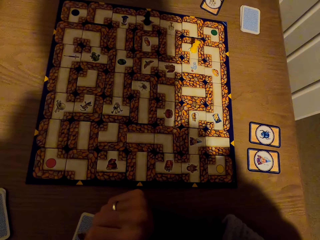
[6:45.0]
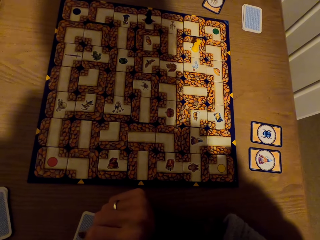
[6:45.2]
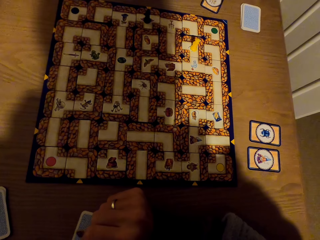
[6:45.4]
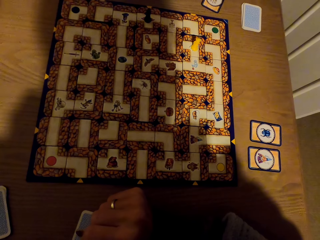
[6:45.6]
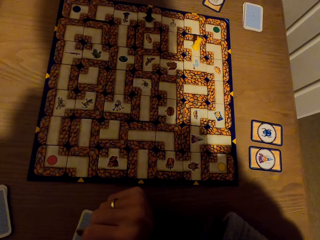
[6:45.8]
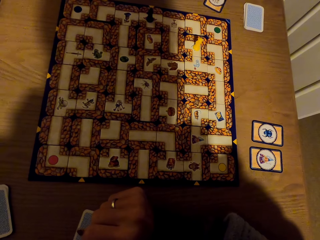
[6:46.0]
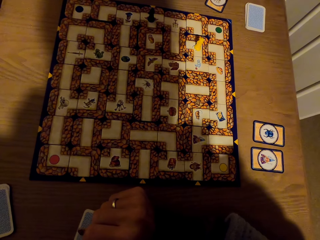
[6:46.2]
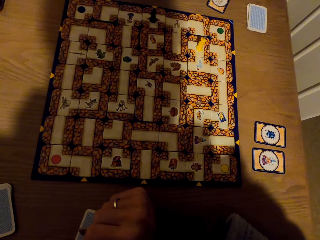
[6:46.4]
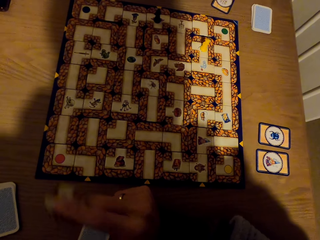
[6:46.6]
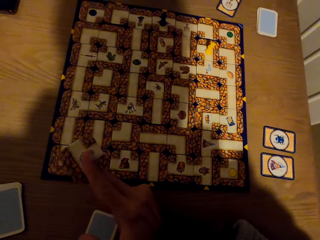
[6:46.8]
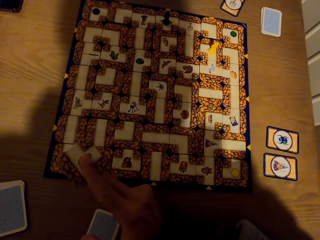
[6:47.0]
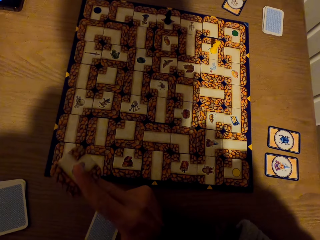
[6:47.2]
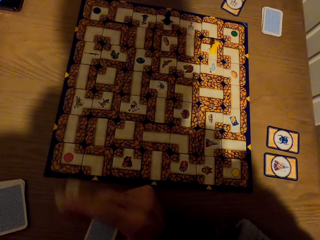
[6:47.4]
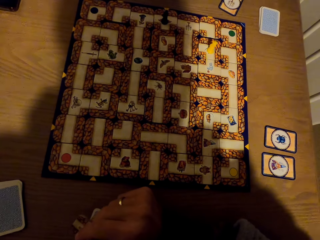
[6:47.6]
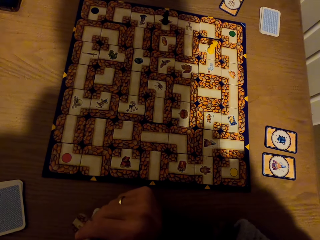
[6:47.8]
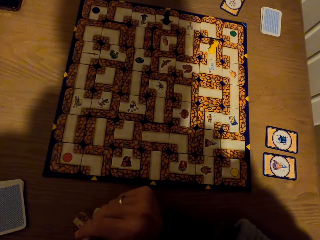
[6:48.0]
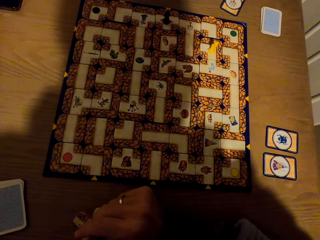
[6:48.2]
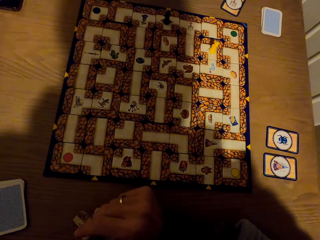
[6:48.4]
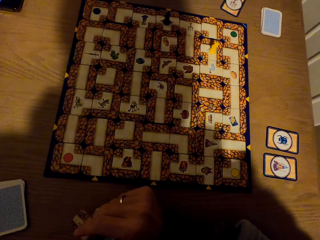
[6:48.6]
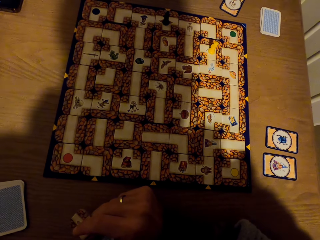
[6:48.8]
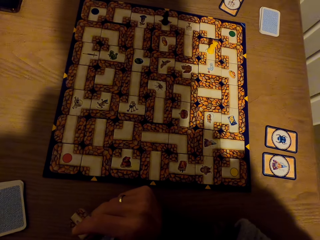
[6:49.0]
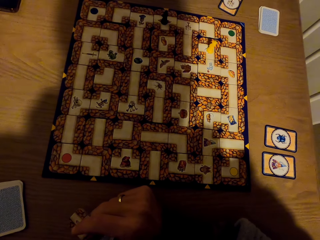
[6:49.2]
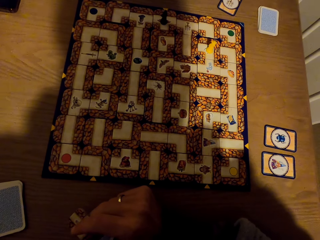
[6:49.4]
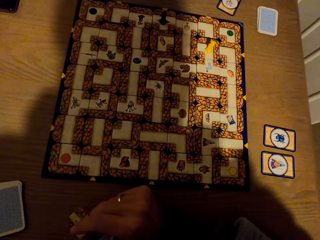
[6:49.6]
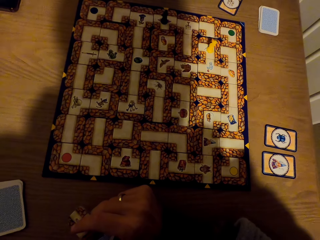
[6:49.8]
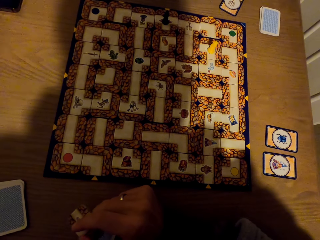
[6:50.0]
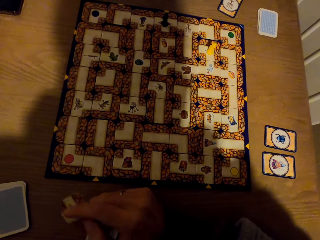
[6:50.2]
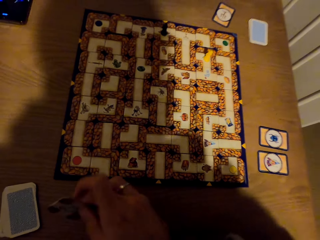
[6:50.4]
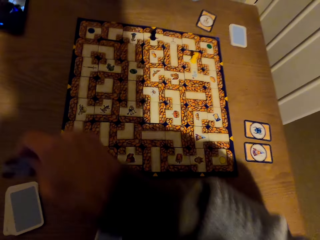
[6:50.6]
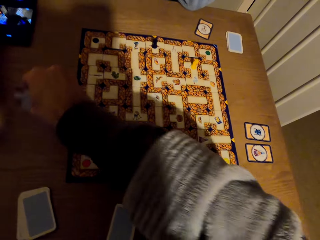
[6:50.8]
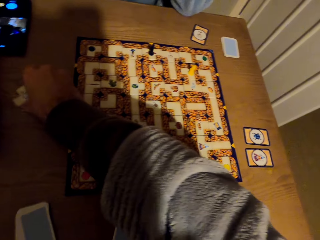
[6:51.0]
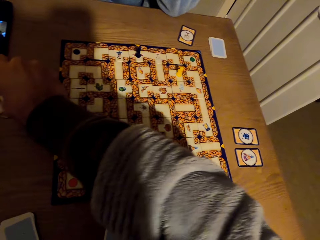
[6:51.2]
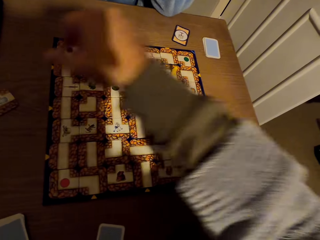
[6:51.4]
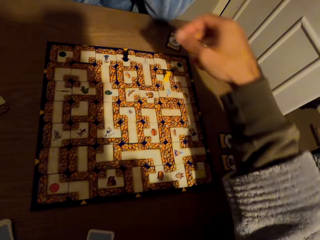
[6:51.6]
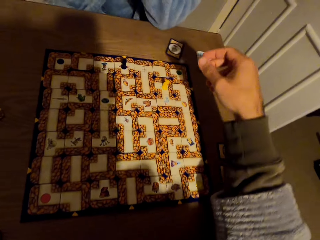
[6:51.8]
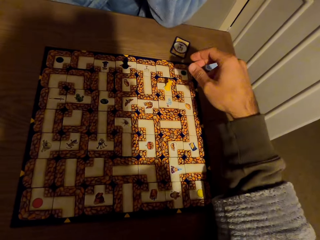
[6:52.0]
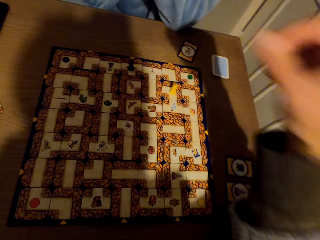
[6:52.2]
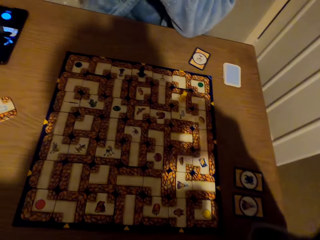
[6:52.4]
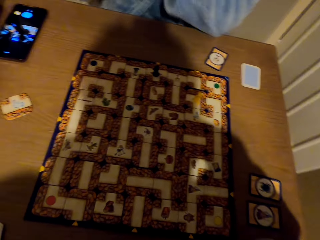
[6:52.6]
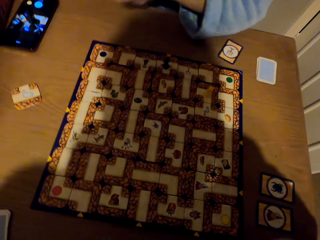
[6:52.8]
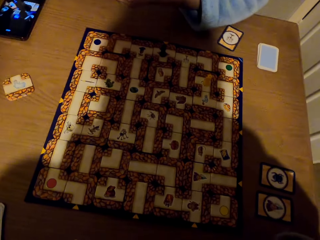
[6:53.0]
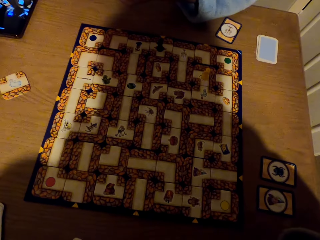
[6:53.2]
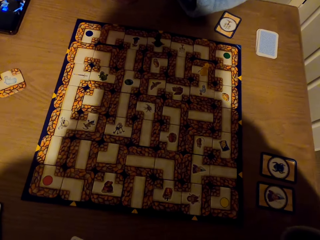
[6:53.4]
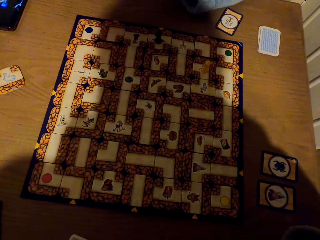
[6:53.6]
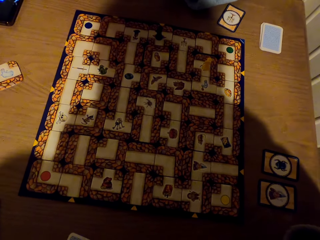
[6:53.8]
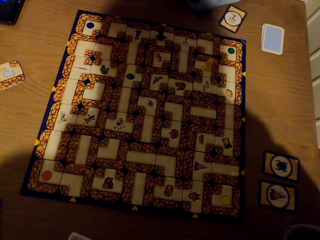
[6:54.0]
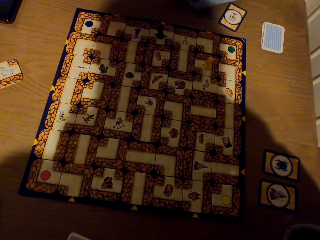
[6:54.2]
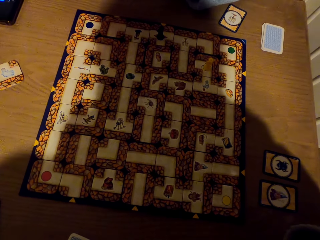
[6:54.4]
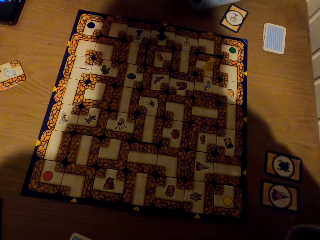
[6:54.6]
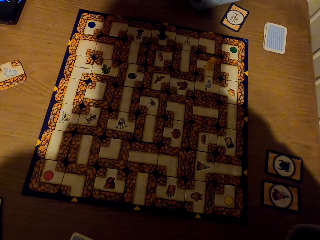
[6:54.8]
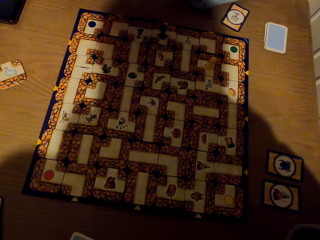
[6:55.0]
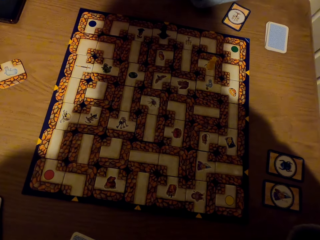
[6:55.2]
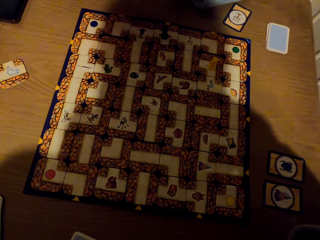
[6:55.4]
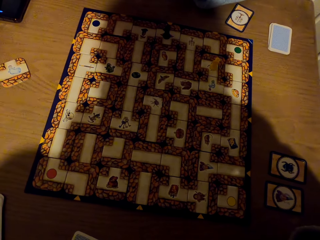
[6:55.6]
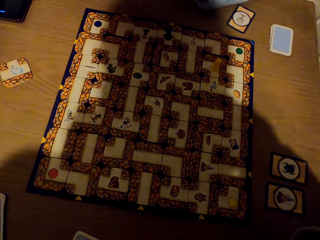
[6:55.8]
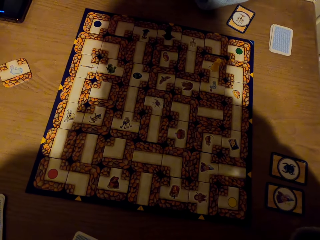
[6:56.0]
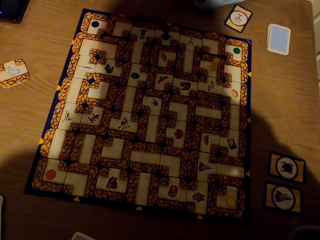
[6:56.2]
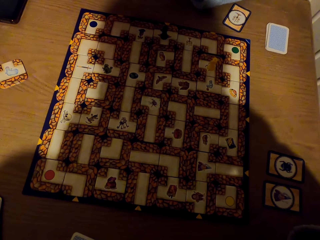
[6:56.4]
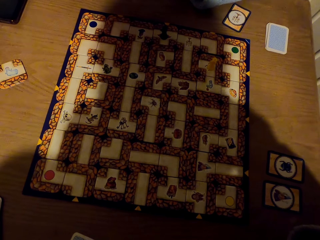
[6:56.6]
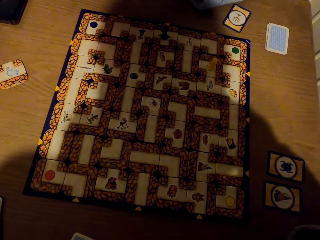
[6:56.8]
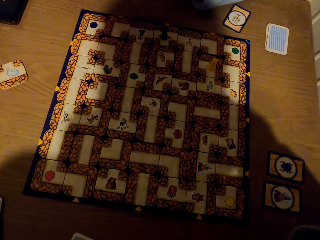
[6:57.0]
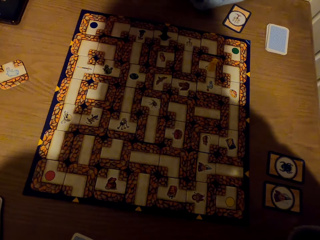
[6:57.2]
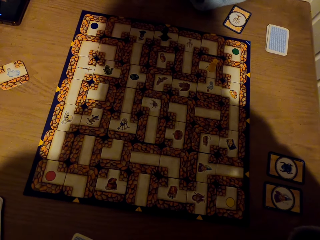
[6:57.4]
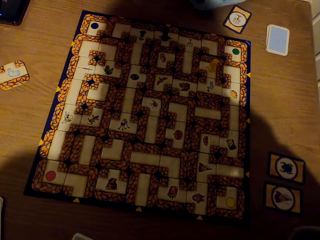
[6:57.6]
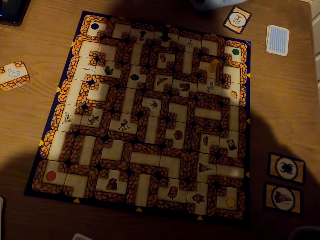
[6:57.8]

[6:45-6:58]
The camera wearer flips the tile. They stare at the labyrinth board game. They drop the tile on the table with the right hand. They stare at the labyrinth board game.

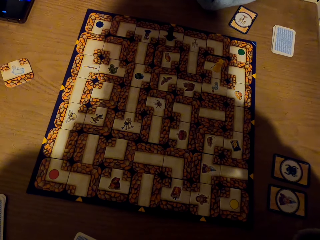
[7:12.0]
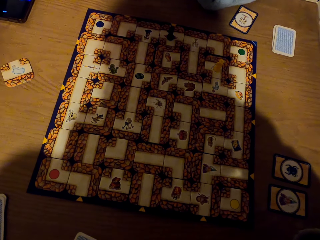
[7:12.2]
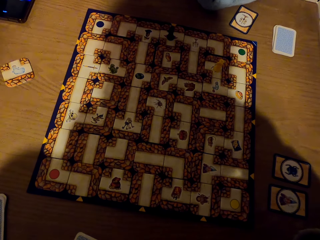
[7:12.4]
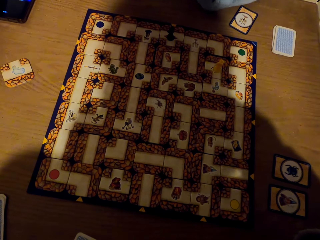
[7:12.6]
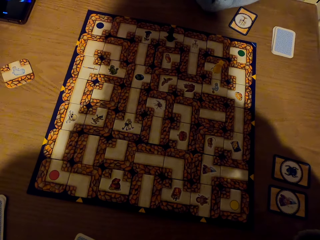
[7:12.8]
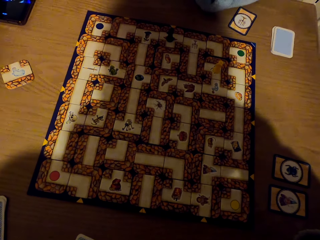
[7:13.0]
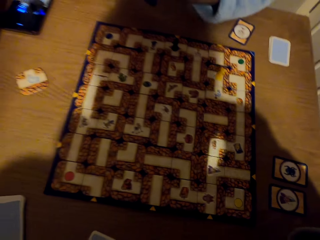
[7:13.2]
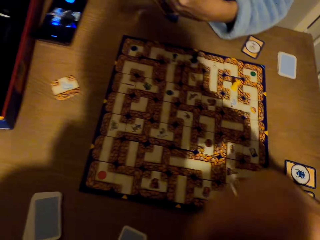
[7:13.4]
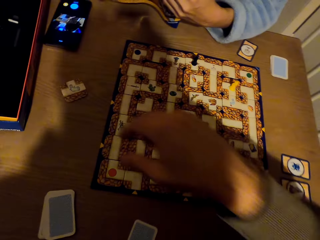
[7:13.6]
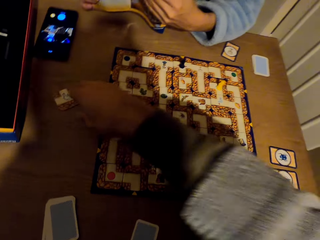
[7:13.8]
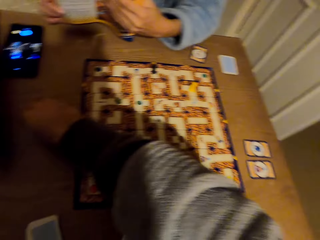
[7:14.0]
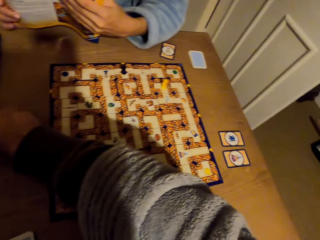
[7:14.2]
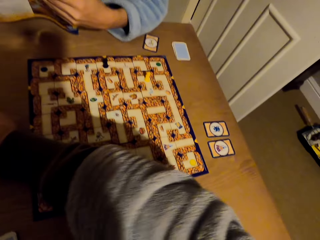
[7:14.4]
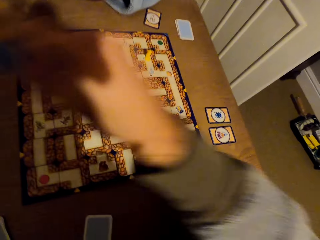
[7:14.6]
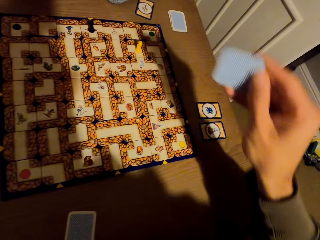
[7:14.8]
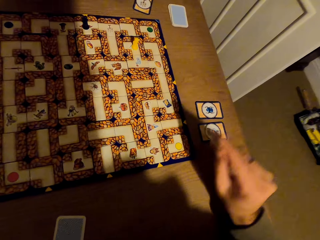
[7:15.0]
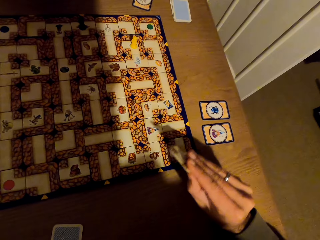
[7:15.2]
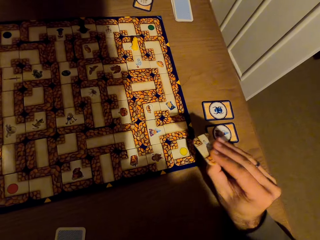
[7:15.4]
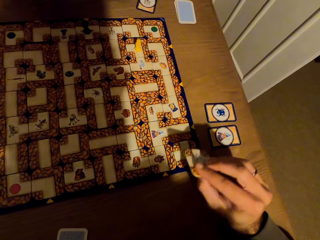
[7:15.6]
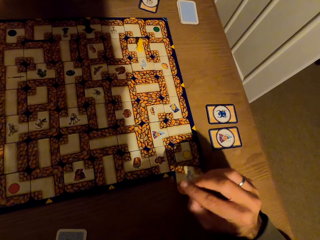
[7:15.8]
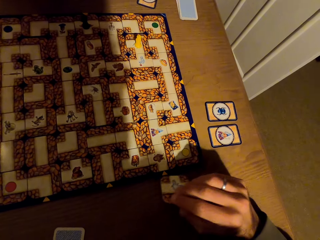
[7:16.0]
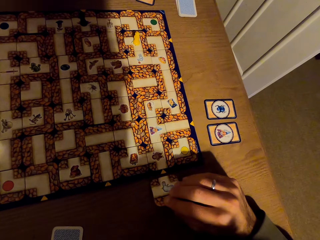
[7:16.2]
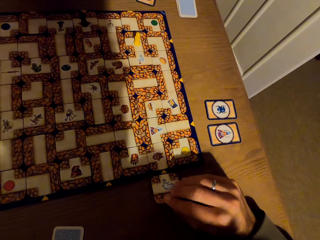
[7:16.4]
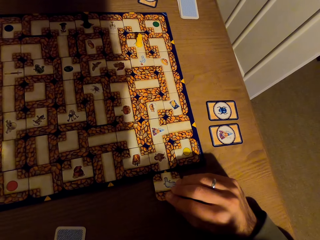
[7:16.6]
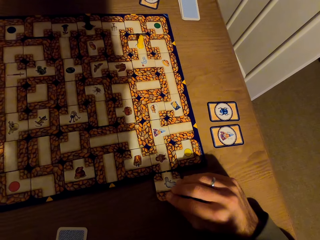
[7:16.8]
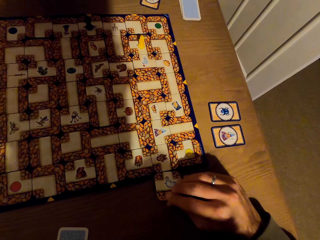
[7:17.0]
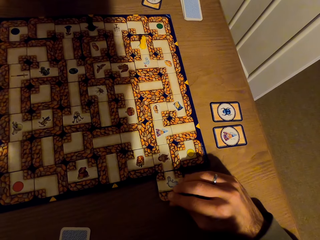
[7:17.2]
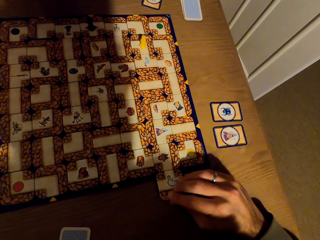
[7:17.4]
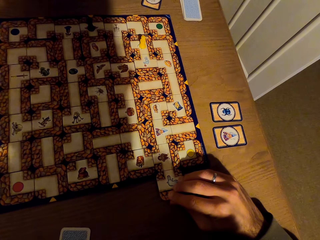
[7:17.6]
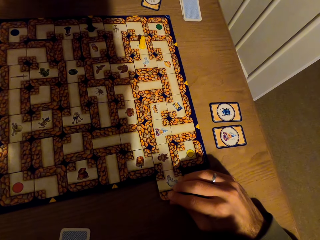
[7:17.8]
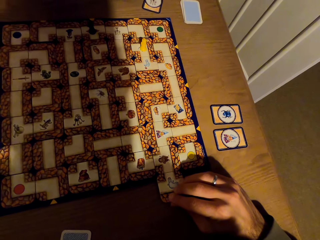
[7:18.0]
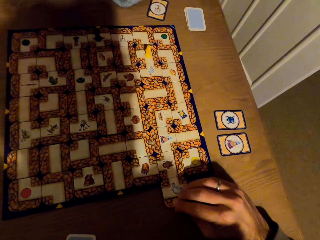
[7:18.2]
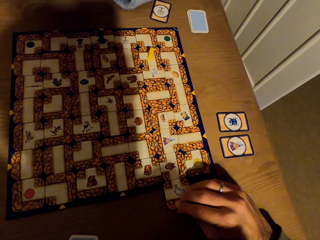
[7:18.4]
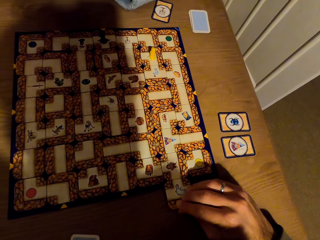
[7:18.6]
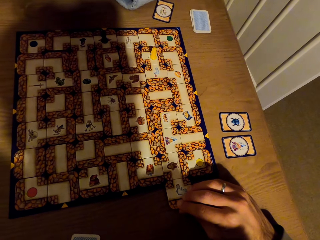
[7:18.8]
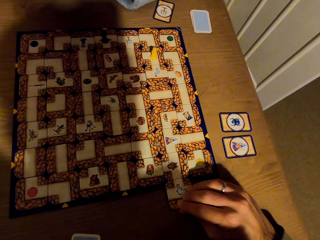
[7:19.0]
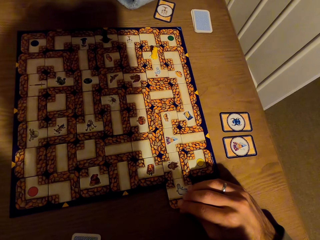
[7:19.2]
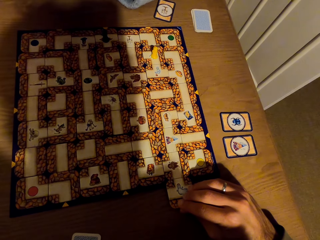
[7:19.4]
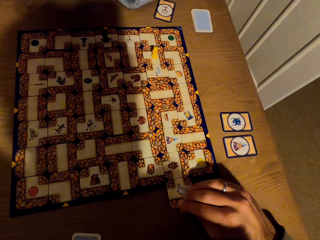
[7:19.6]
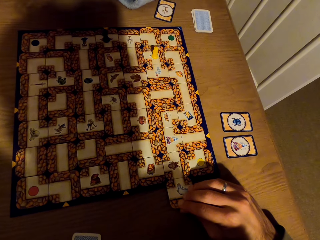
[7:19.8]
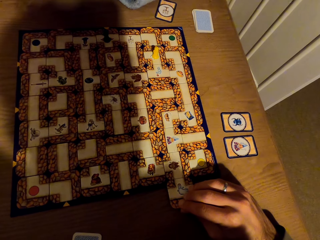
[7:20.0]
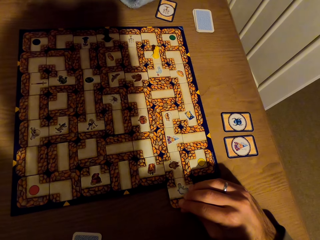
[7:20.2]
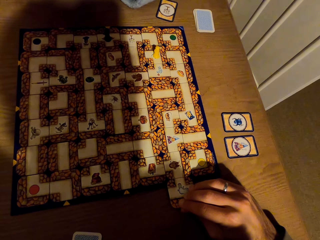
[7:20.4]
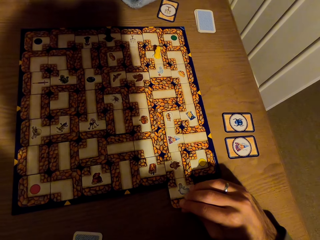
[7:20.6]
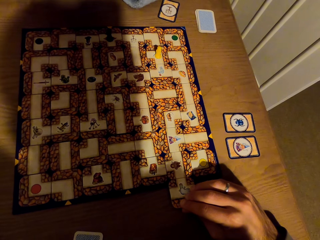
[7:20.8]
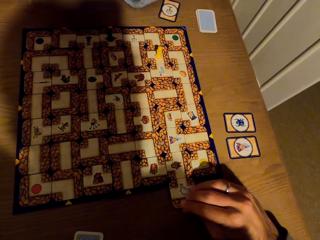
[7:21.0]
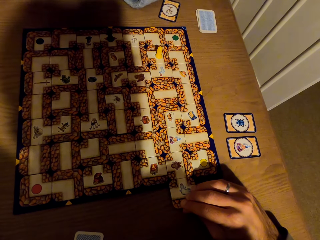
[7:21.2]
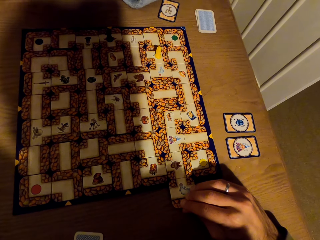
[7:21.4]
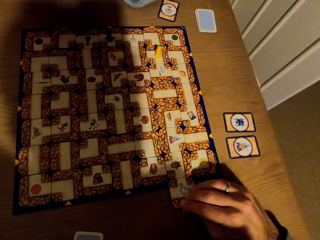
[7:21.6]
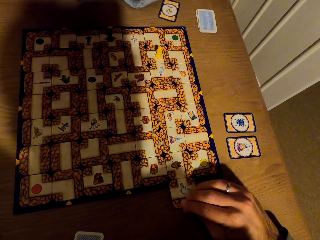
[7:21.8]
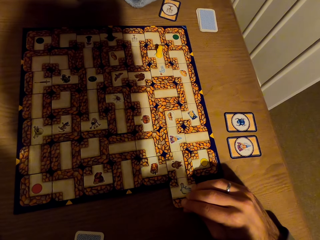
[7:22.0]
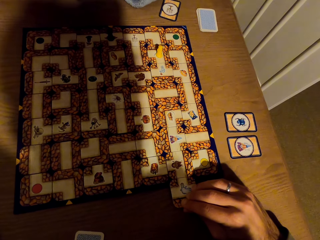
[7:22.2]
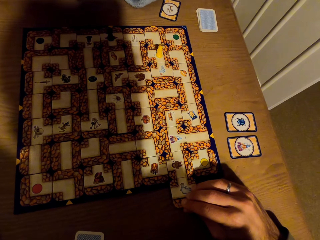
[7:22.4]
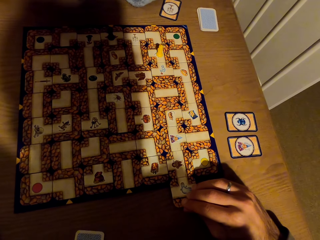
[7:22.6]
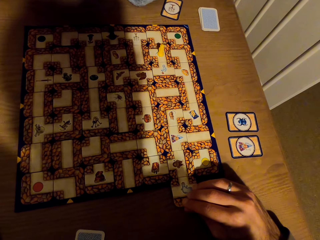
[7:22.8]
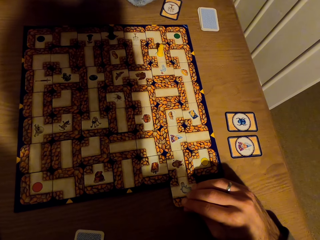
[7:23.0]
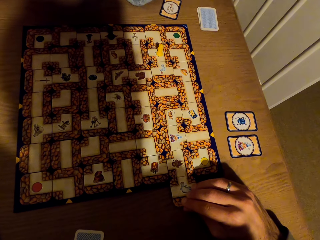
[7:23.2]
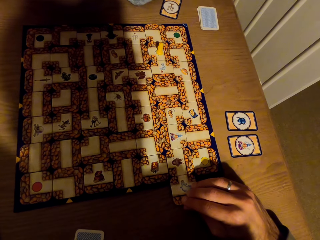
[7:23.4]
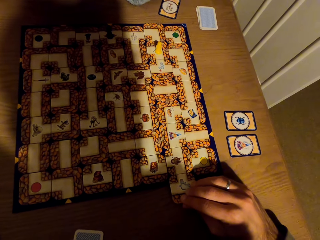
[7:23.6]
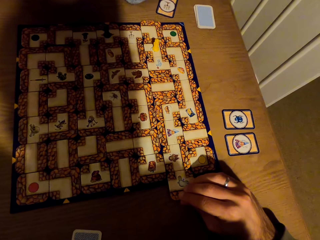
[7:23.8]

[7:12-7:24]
The camera wearer picks the card or tile from the table with the right hand. A person stares at the manual. The camera wearer stares at the tile. They fix the card on the labyrinth board with the right hand.
